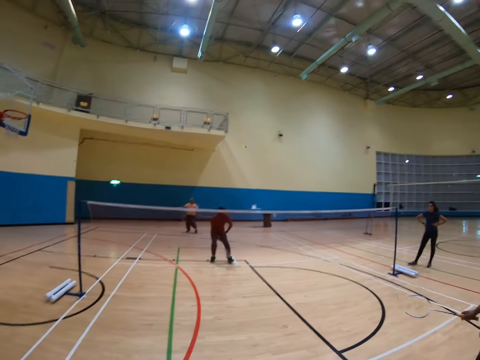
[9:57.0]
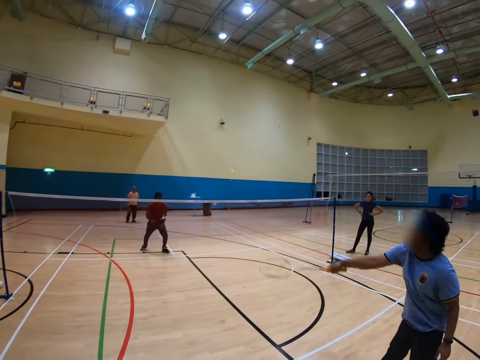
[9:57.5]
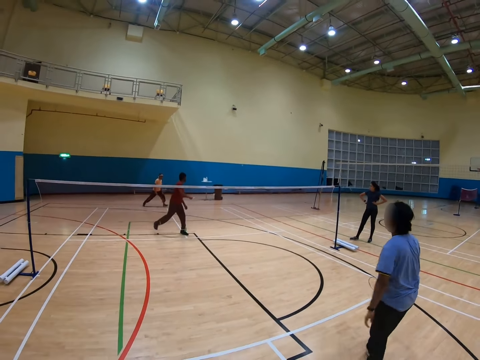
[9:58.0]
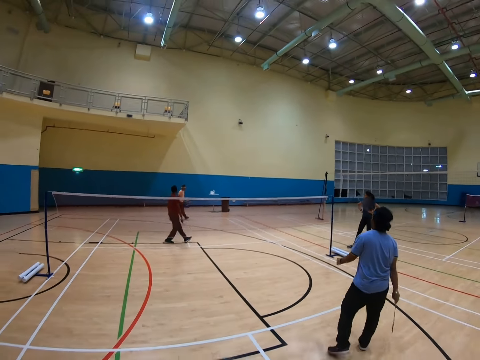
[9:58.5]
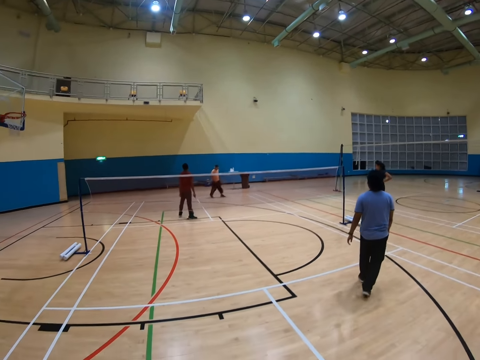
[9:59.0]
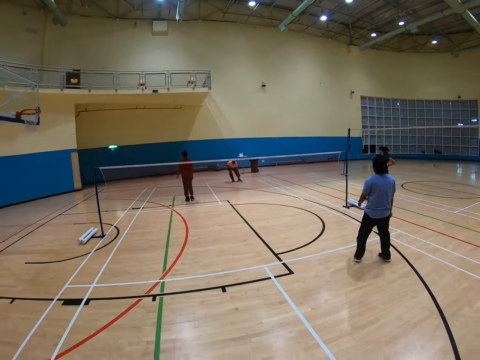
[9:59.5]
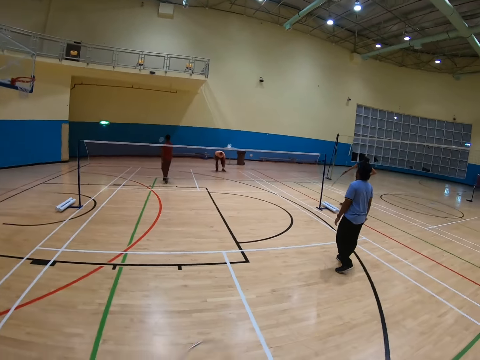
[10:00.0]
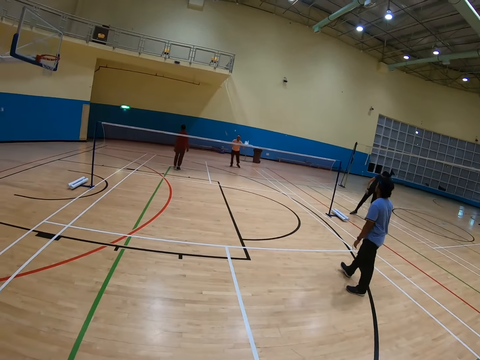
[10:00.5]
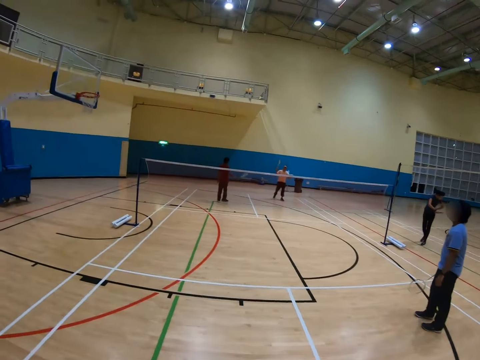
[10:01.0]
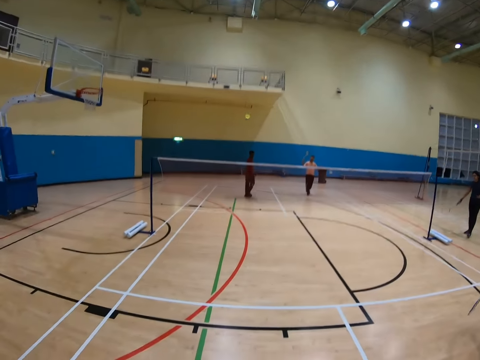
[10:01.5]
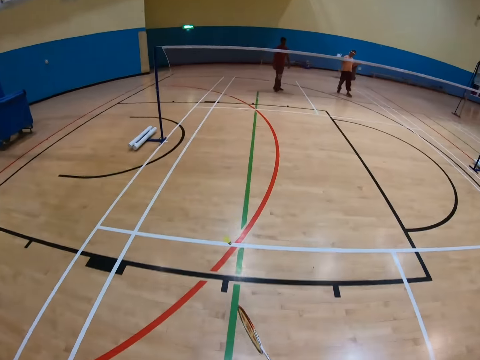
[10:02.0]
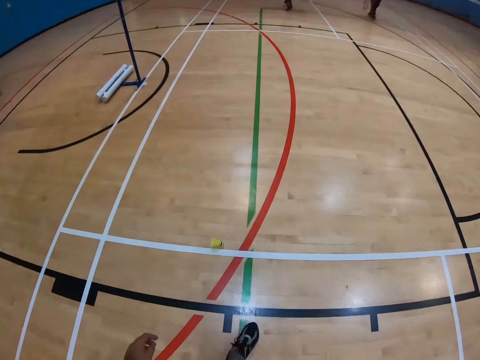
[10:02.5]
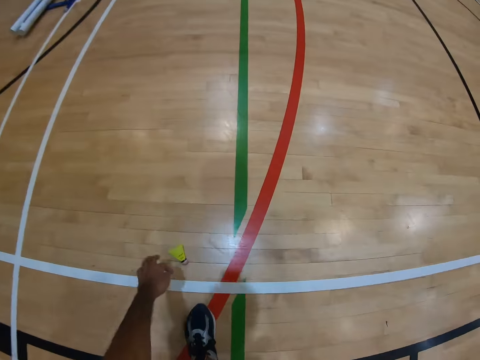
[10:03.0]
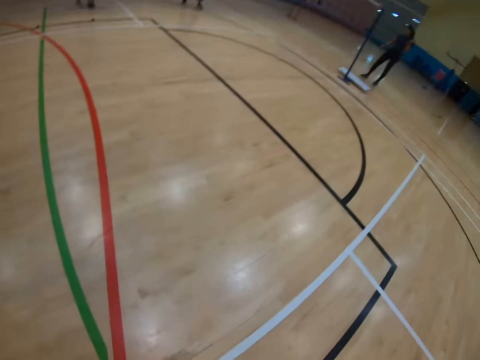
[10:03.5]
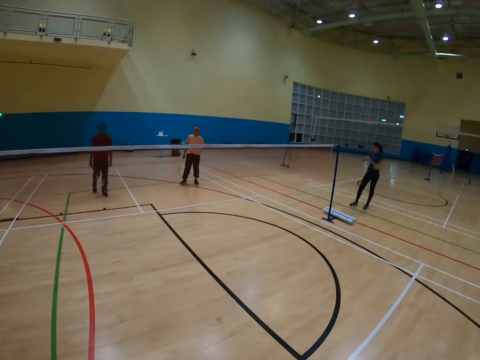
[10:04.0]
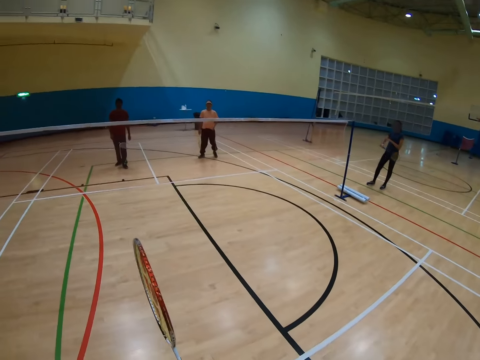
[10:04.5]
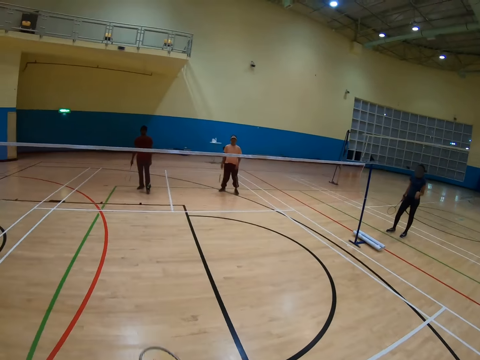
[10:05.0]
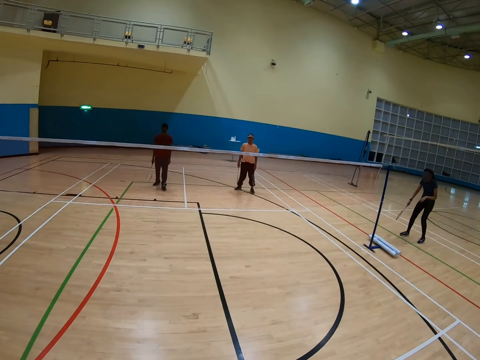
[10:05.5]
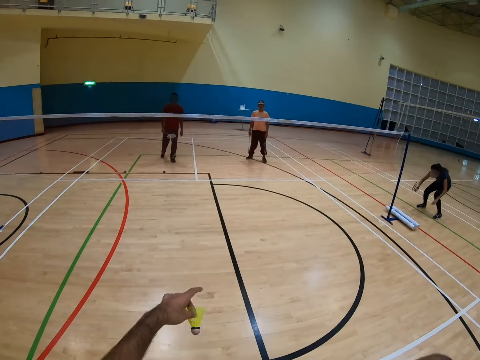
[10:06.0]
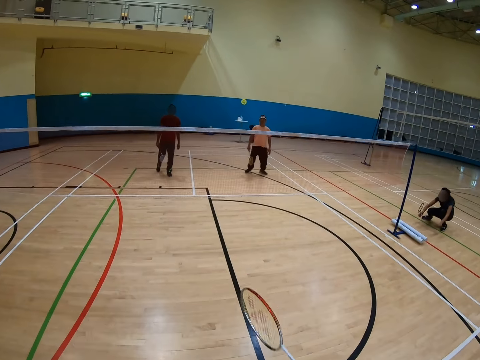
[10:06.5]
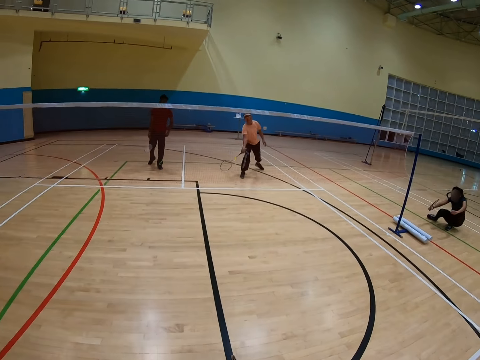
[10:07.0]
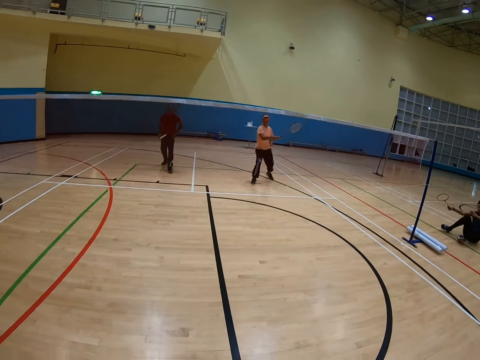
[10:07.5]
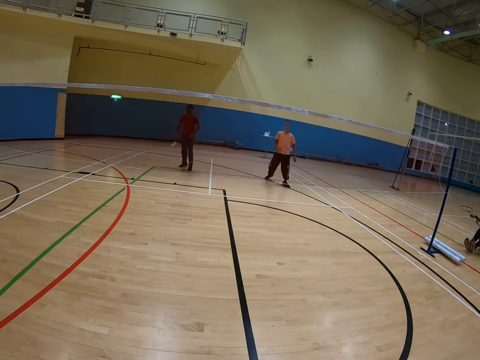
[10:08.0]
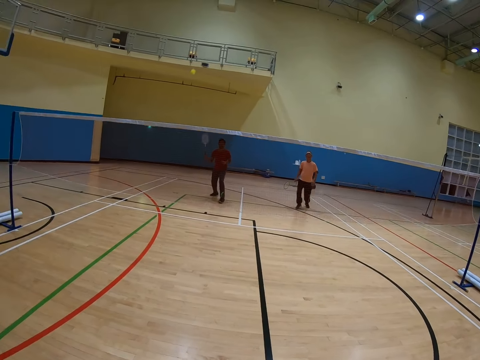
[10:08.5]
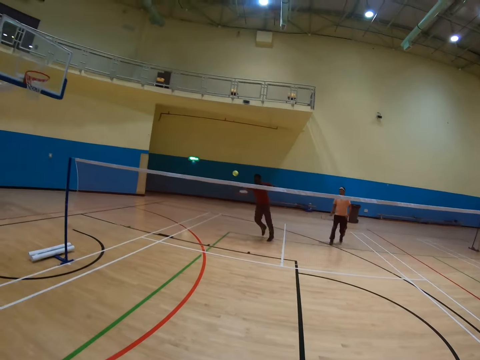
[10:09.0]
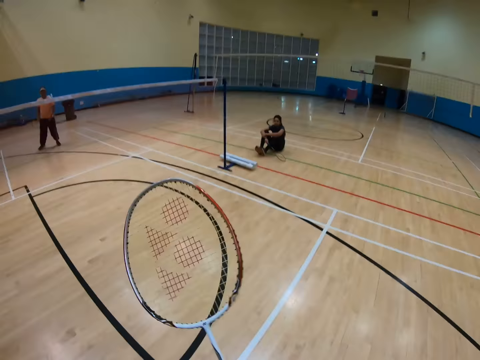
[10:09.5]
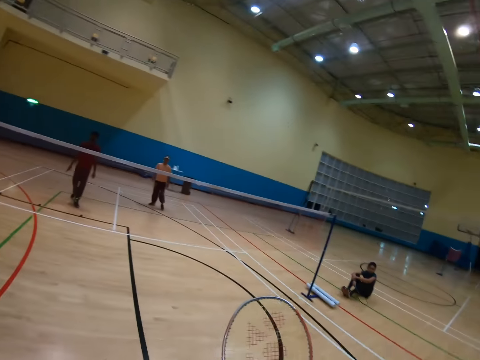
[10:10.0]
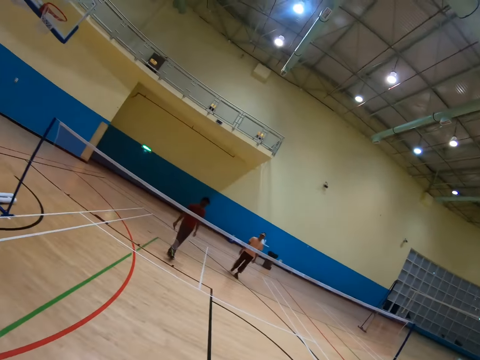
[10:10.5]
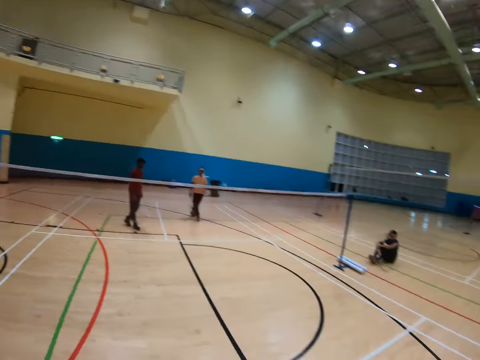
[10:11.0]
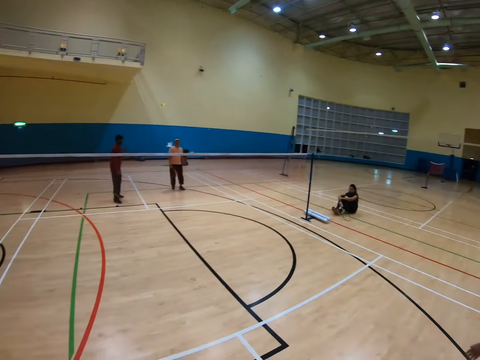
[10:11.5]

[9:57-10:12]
The camera wearer collects the shuttle from the floor. They play badminton with three men.

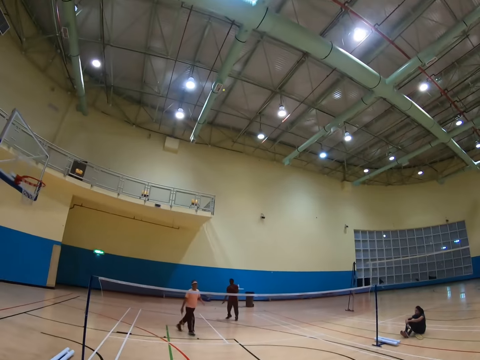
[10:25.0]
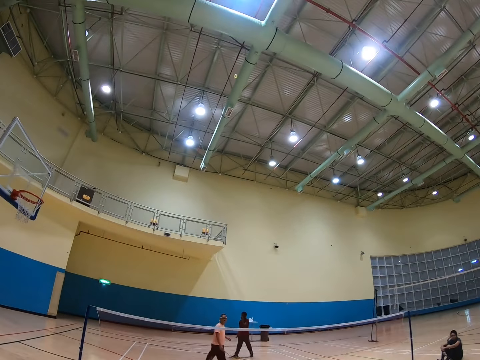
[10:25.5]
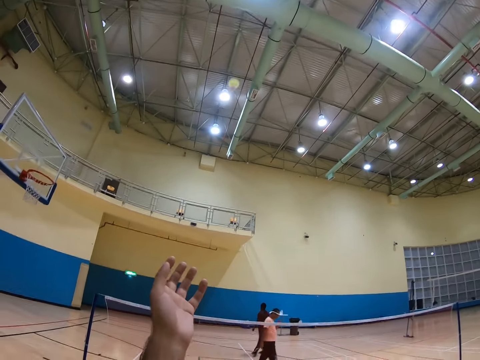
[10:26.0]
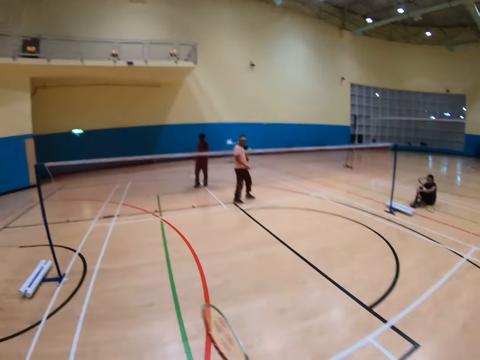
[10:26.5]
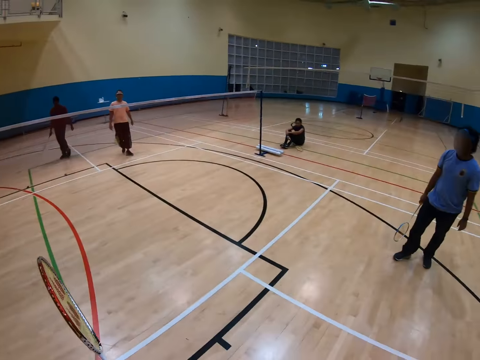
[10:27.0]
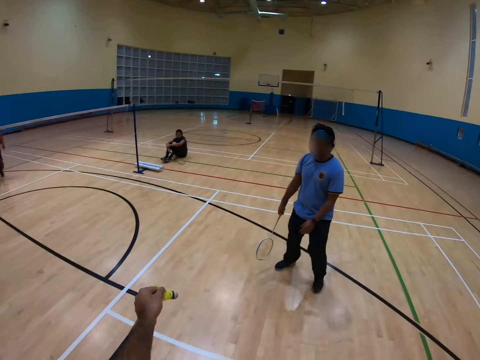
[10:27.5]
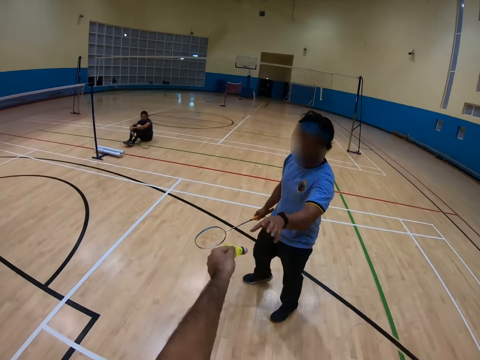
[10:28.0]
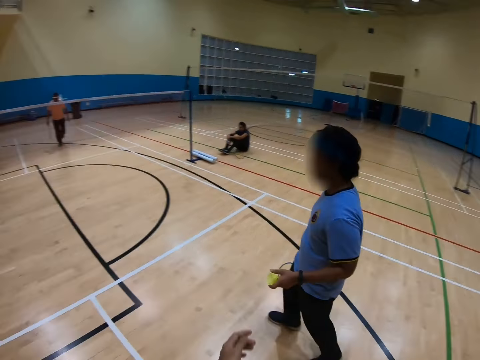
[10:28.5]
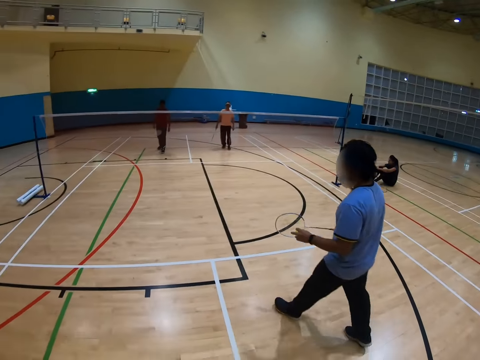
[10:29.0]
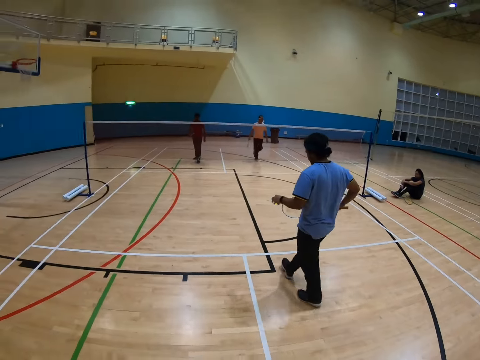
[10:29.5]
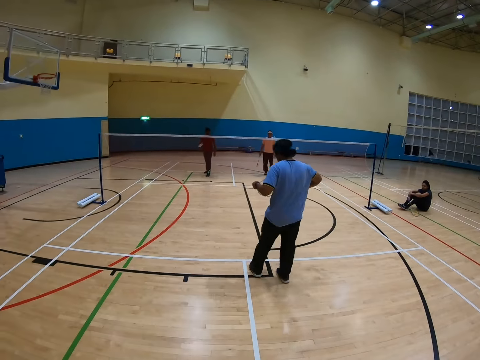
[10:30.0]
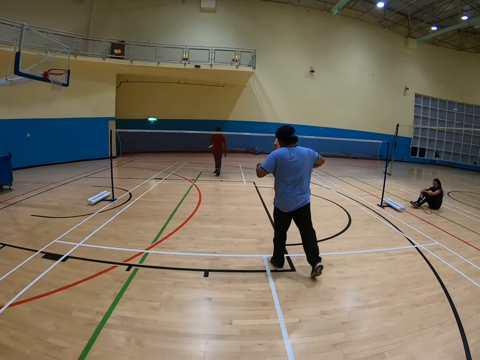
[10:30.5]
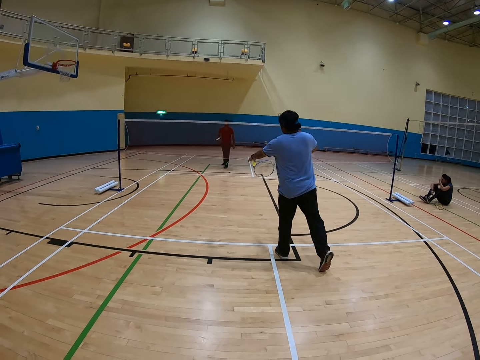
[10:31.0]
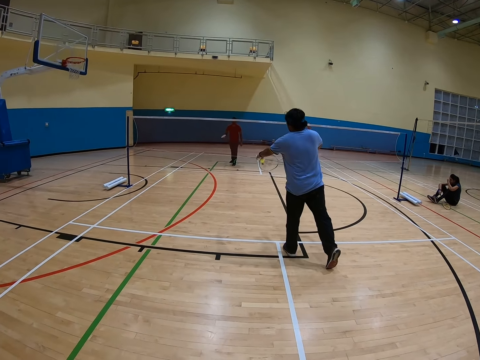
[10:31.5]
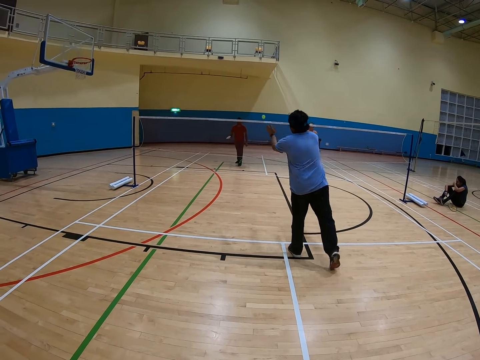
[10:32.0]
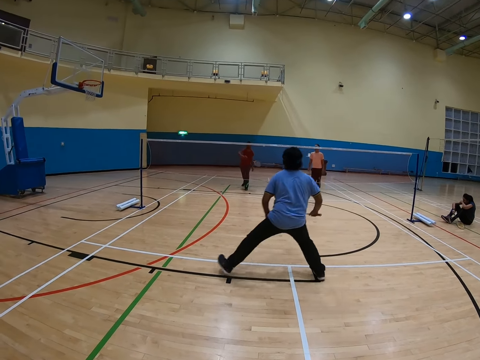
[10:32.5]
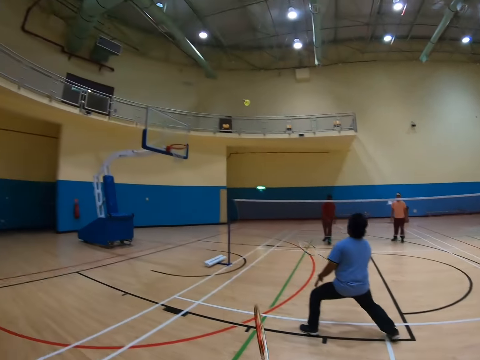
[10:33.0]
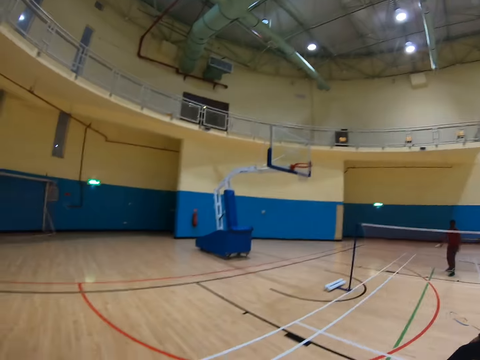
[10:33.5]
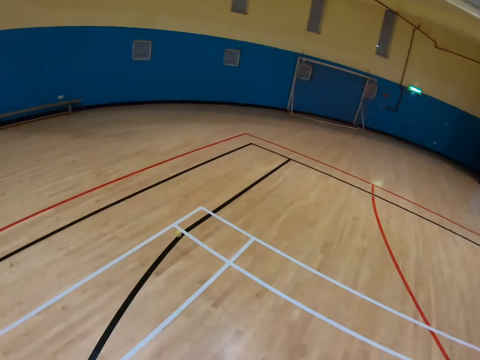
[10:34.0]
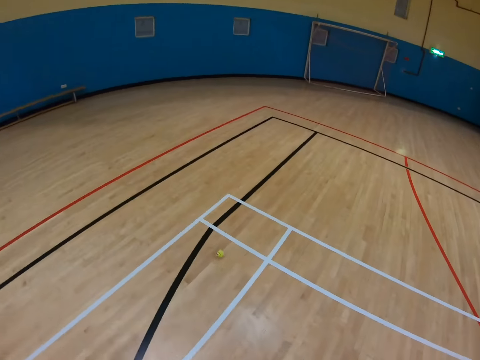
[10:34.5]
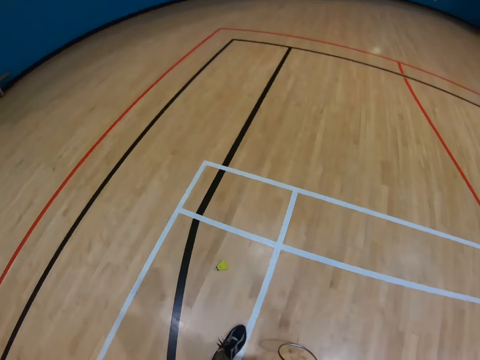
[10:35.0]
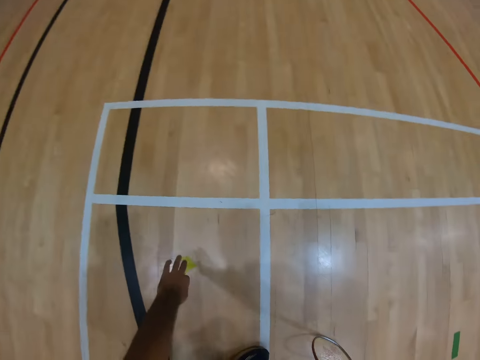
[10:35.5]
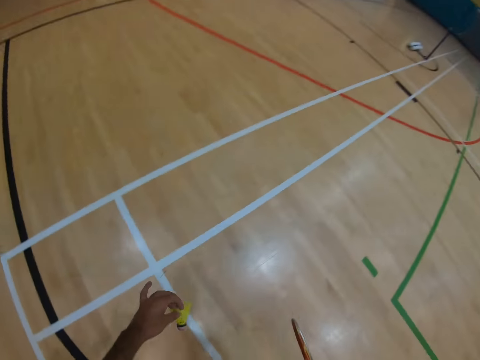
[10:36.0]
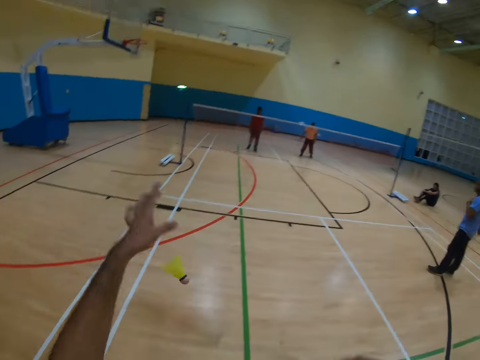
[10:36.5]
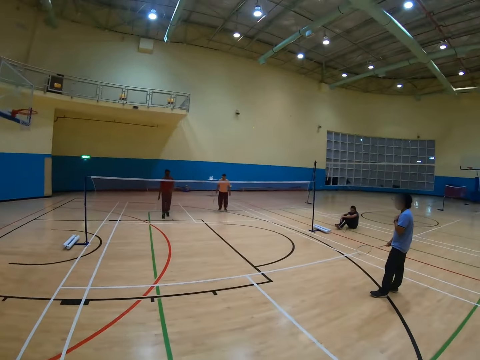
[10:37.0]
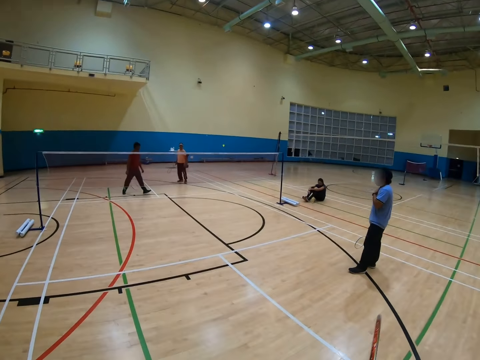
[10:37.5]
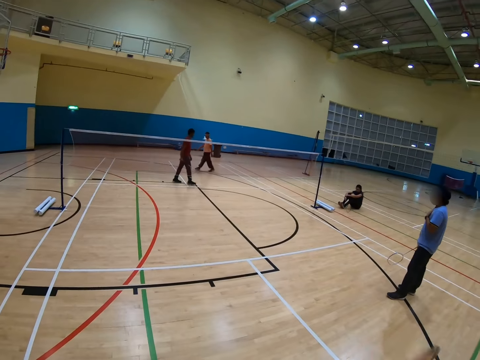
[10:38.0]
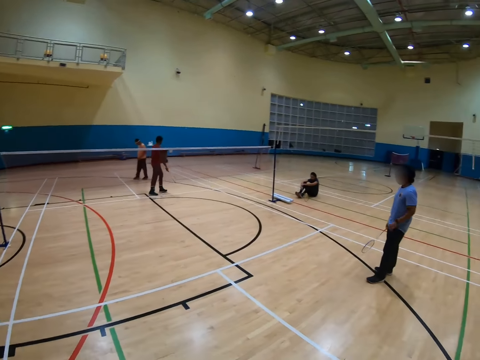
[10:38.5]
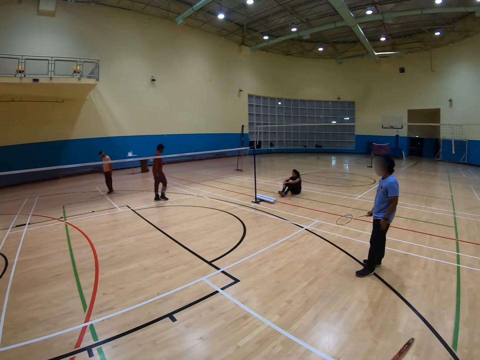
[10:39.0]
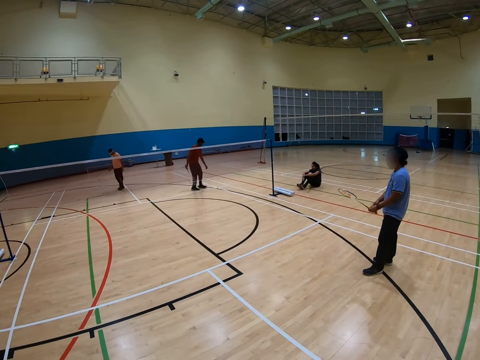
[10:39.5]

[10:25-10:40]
The camera wearer catches the shuttle with their hand. They give a man the shuttle, and play badminton with the man and two other men. They collect the shuttle from the floor, and play badminton with the three men.
